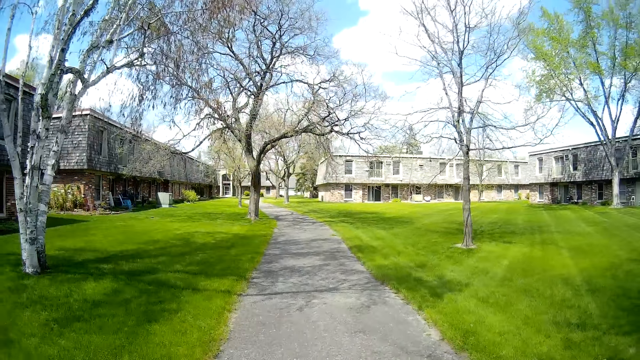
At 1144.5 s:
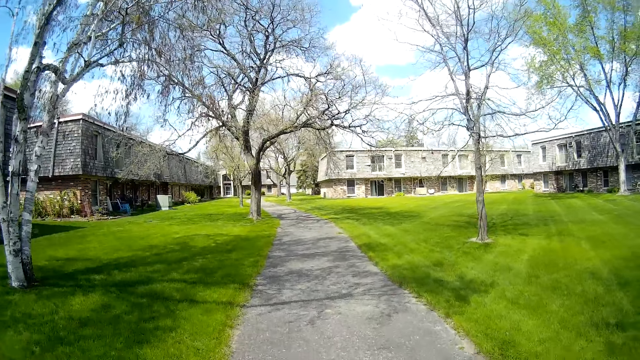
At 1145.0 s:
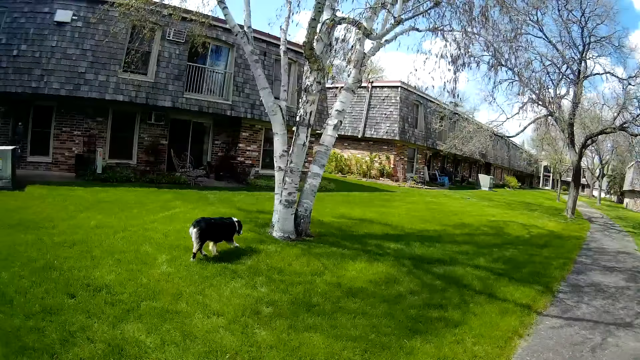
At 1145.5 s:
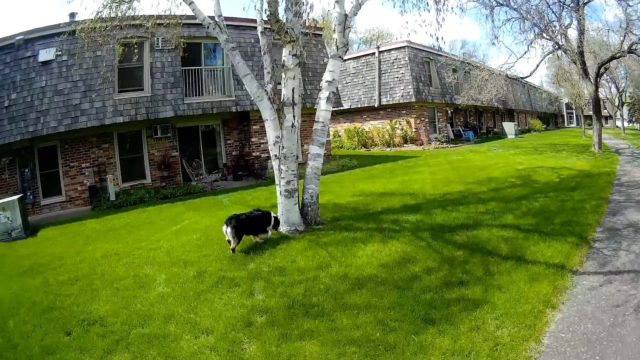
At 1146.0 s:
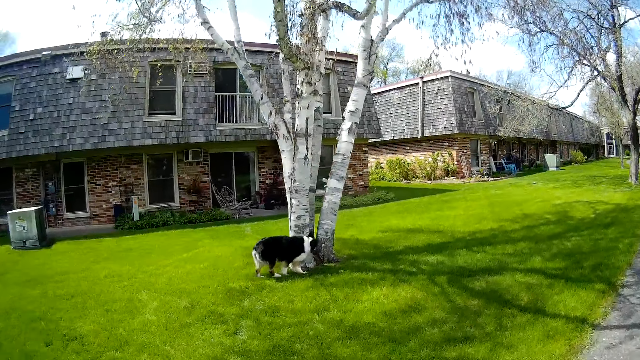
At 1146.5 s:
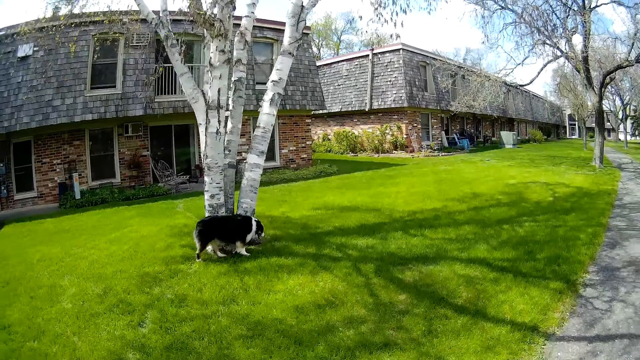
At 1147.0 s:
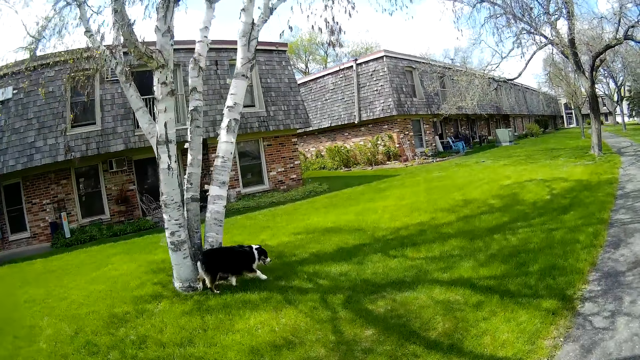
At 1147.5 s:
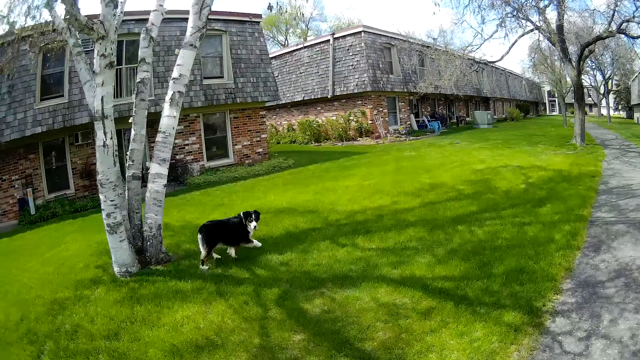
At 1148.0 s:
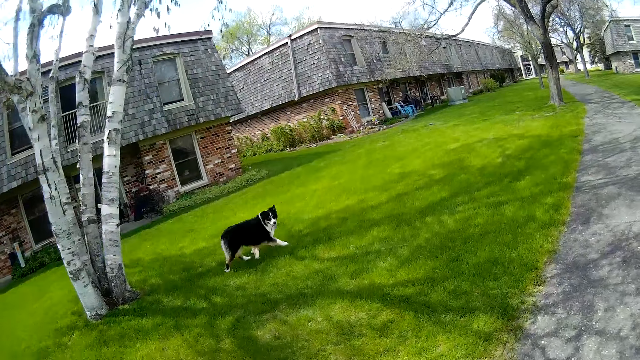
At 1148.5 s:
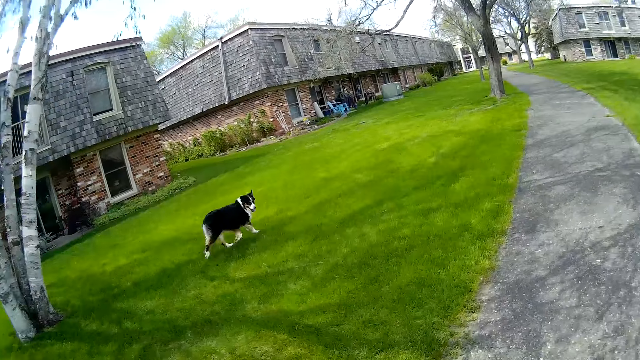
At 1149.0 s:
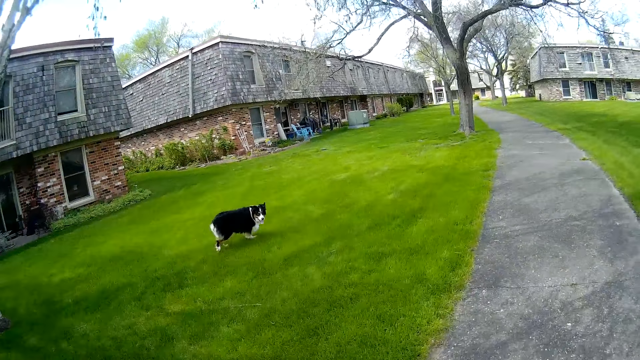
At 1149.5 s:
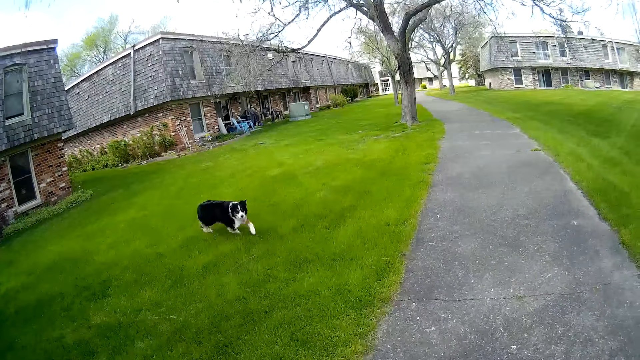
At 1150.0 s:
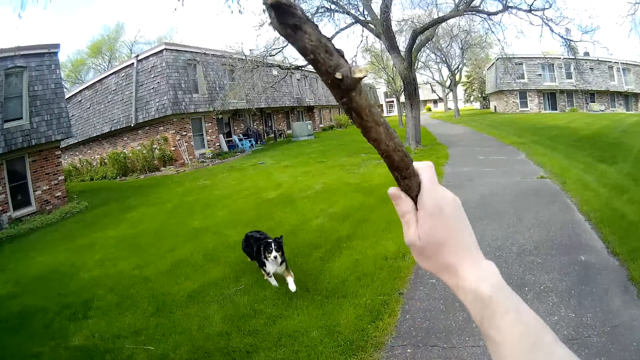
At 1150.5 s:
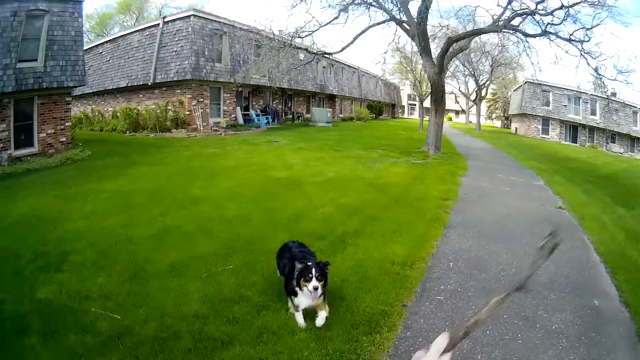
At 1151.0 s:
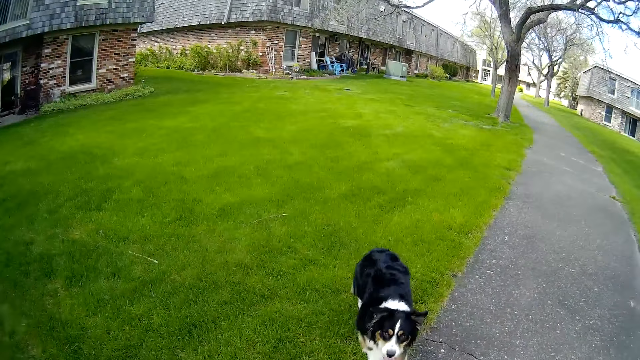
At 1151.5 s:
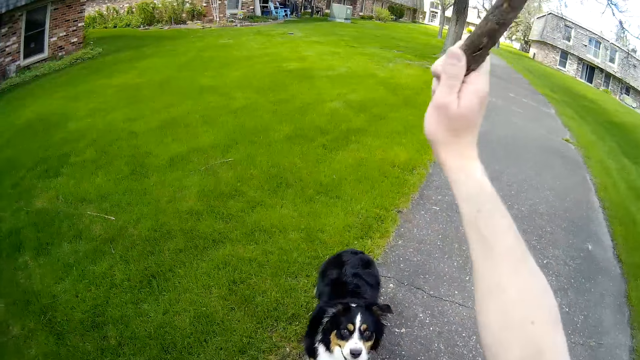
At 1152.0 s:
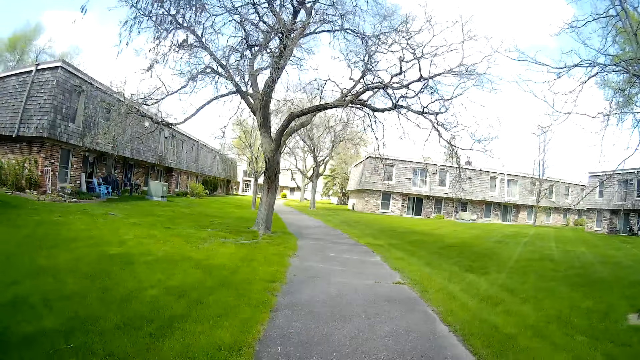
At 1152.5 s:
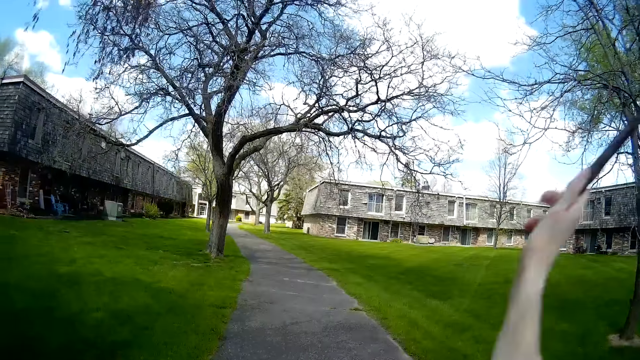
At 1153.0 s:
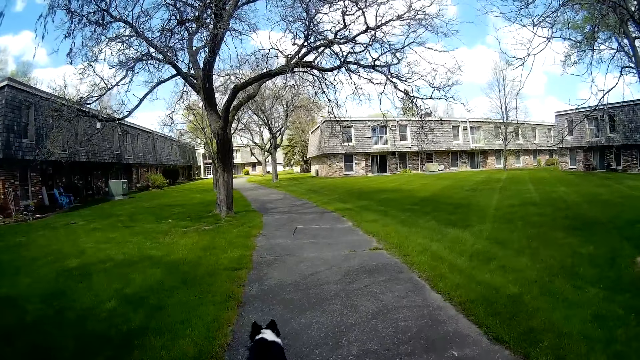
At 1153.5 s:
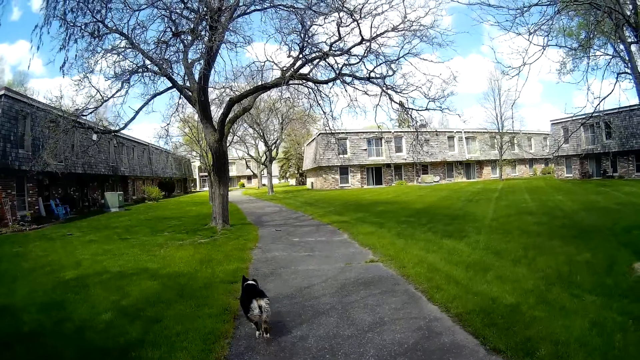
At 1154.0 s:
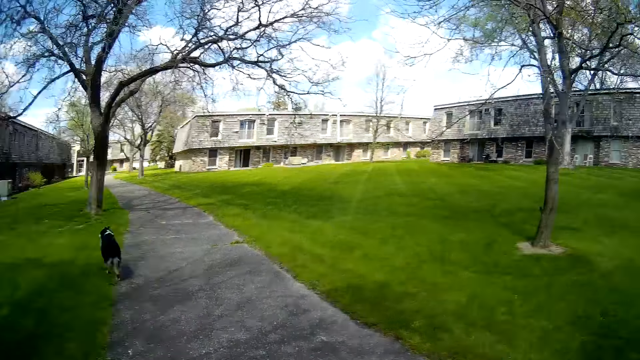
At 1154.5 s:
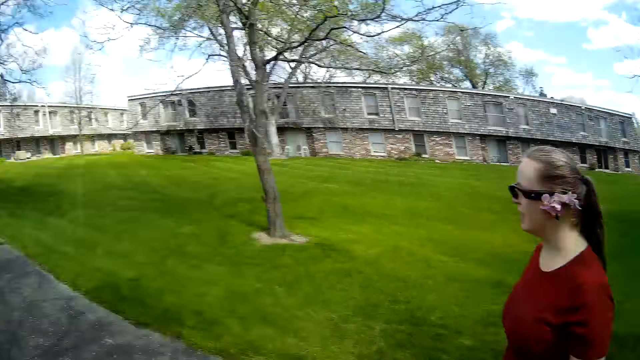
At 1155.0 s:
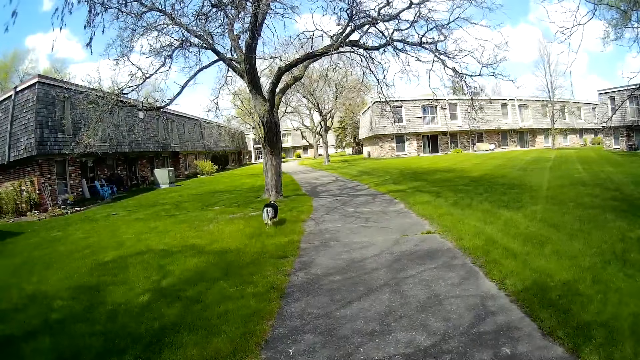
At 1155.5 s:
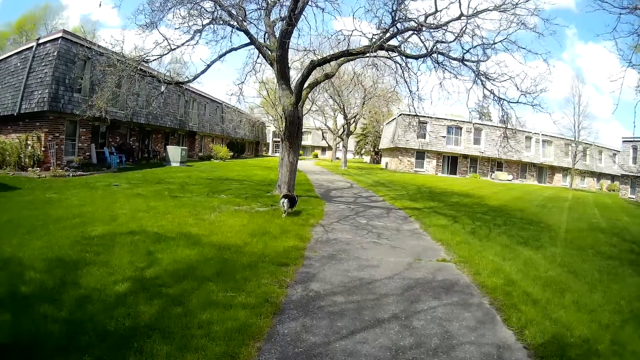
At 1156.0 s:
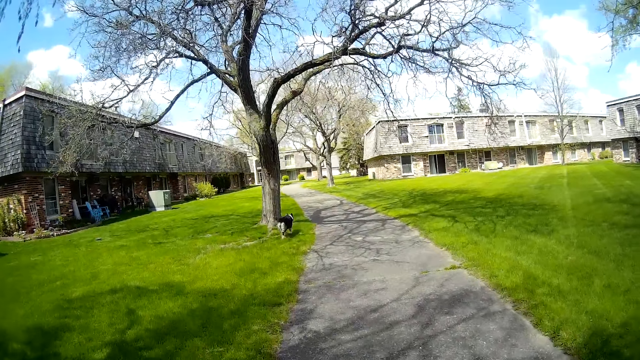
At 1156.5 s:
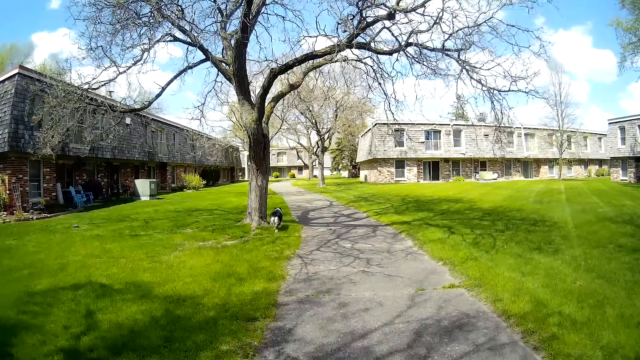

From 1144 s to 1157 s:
The dog walks towards a tree. The dog walks towards the camera wearer. The camera wearer lifts his right hand upwards with a stick. He drops his hand down and drops the stick. He lifts his right hand upwards with the stick. He throws the stick with his right hand. The dog runs towards the stick on a path. A woman interacts with the camera wearer.

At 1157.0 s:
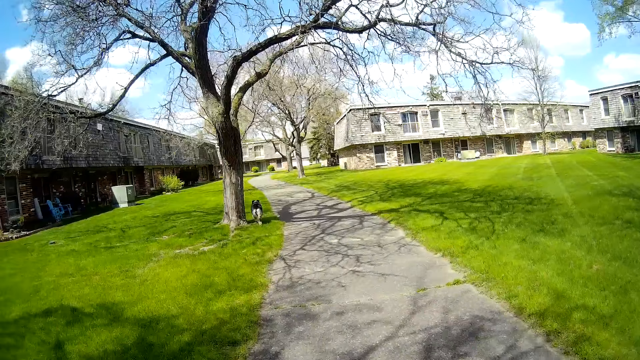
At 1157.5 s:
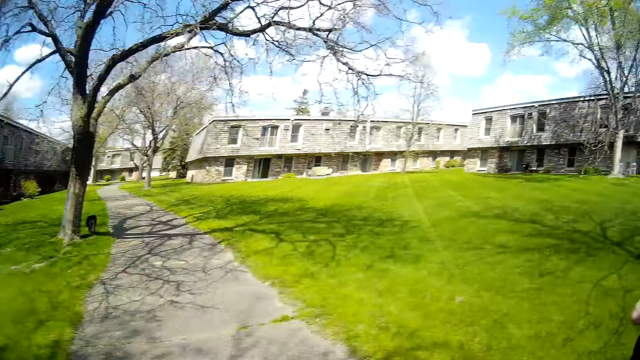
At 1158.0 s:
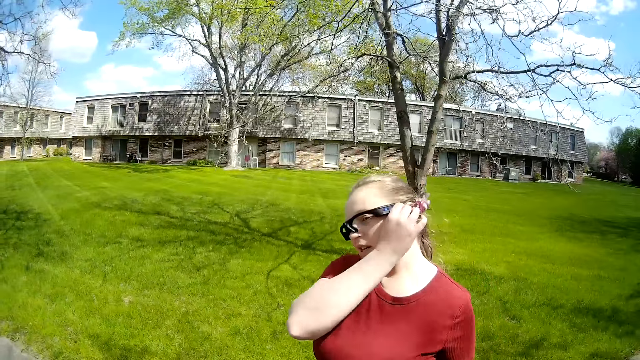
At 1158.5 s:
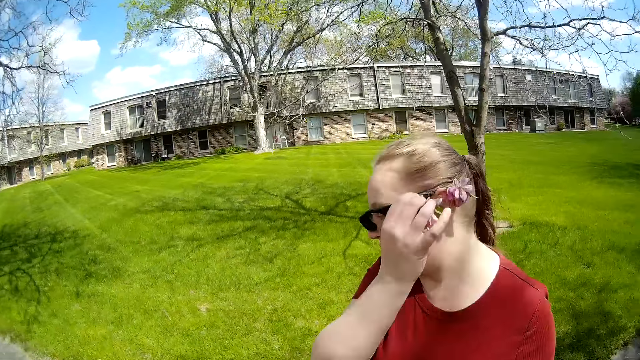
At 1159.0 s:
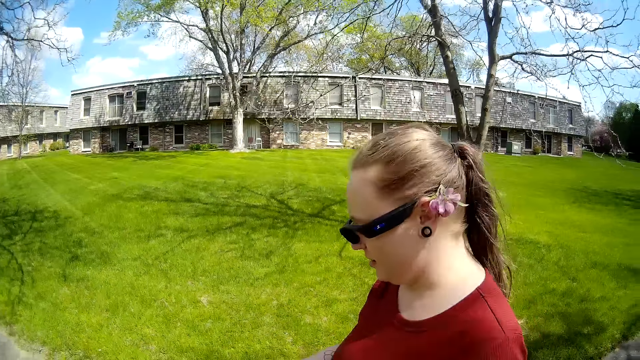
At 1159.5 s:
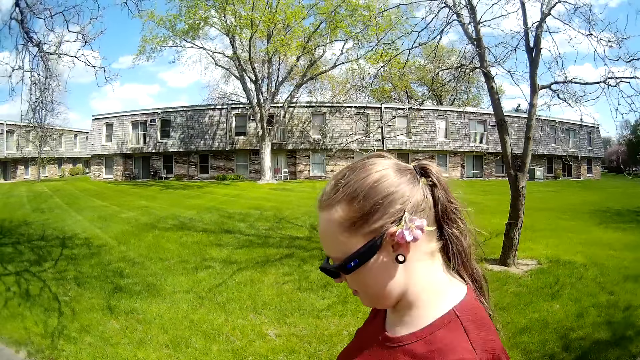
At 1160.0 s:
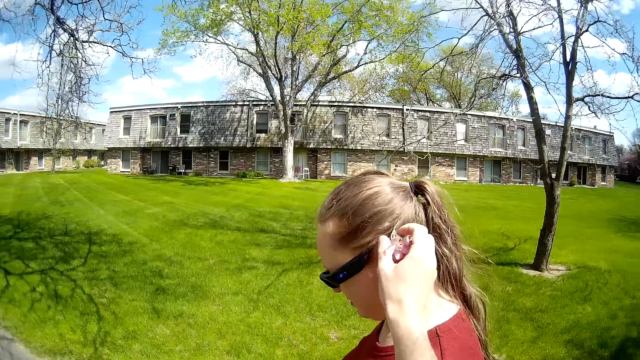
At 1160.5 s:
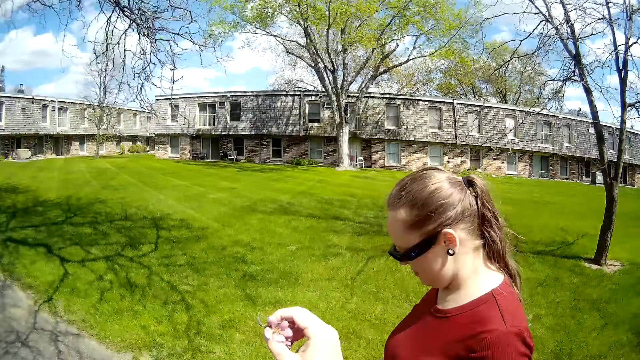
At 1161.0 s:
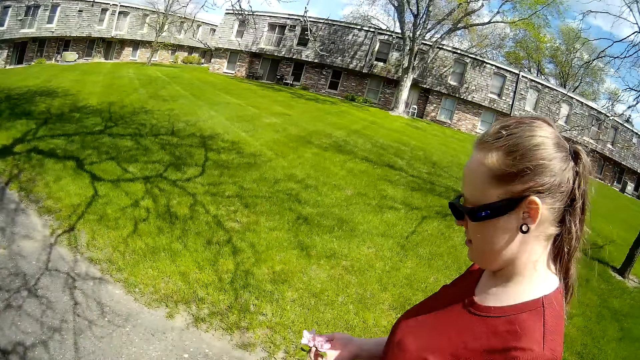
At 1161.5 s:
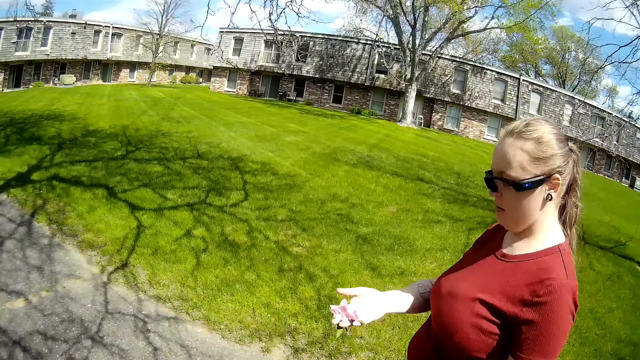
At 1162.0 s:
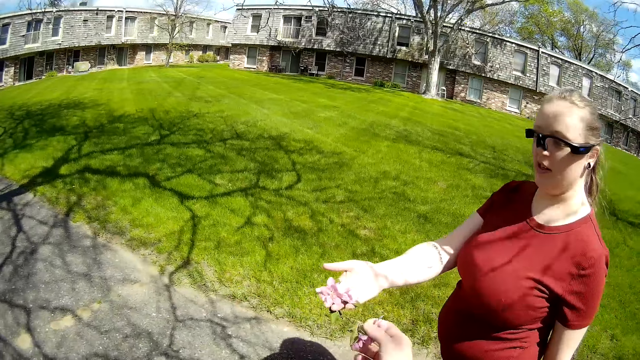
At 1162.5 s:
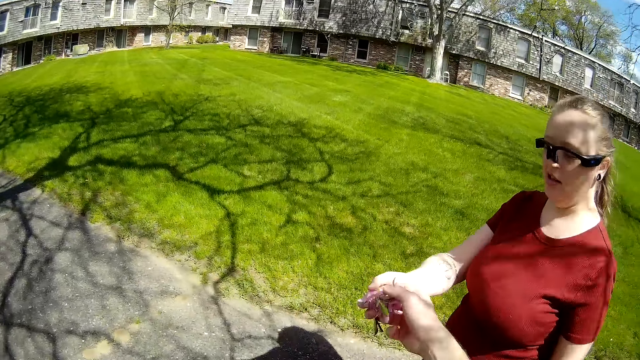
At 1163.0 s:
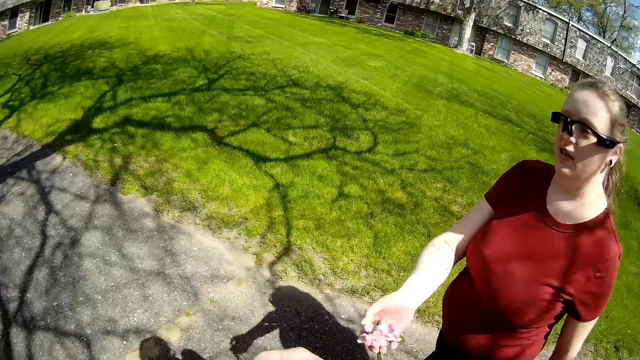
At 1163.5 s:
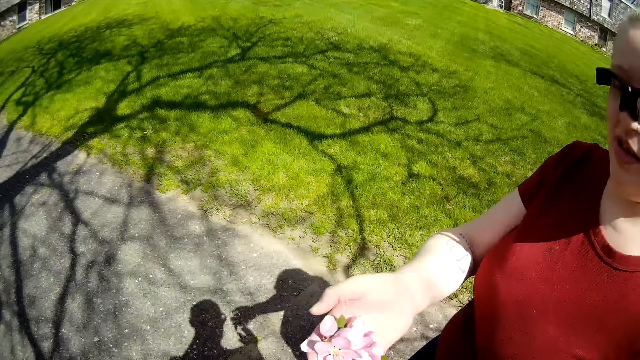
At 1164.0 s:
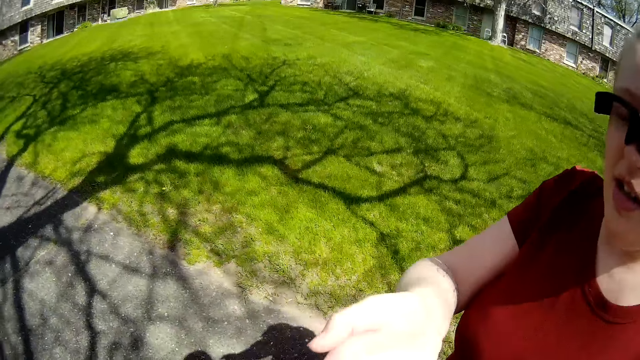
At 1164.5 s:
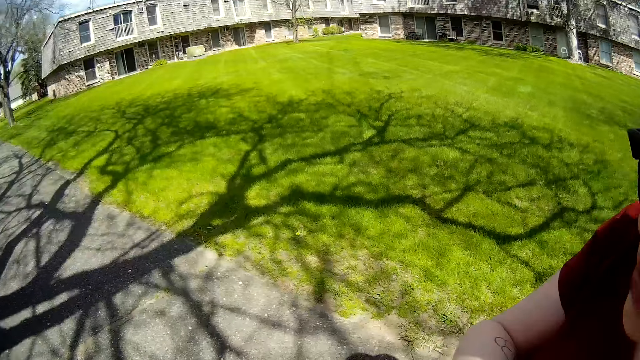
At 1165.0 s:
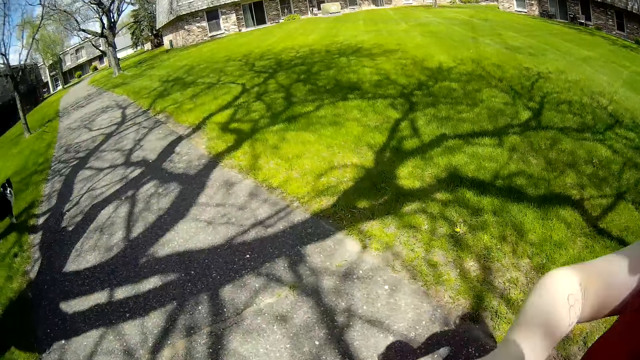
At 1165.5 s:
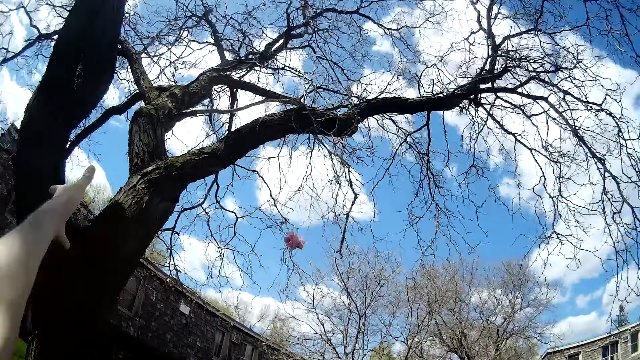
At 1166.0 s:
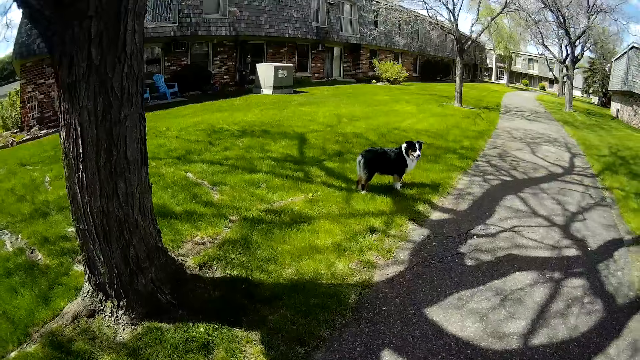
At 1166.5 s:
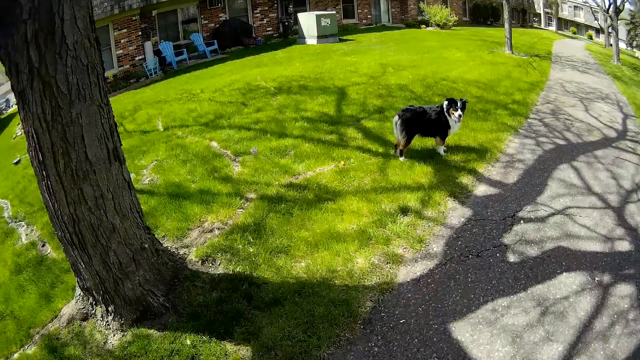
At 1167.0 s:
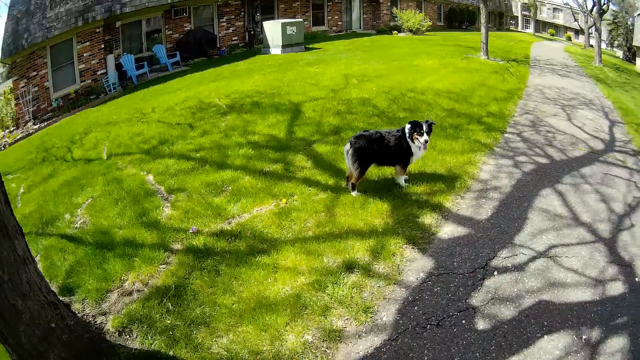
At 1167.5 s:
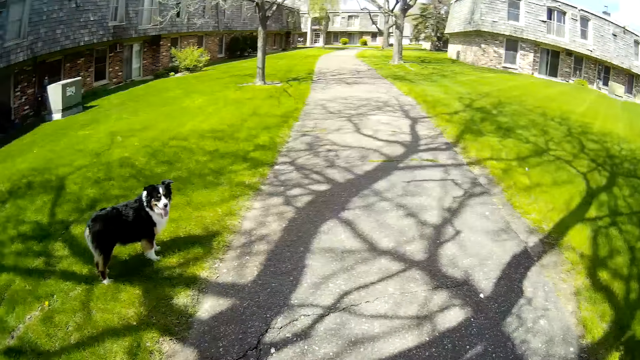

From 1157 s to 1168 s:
The woman puts her right hand on her left ear. The camera wearer removes a flower from the woman's ear with his right hand. He holds the flower in the woman's ear. The woman stretches her right hand forward towards the camera wearer. The camera wearer stretches his hand towards the woman and pulls back his hand. The woman brings her hand close to the camera wearer. The camera wearer collects flowers from the woman's right hand. The woman throws the flowers away with her right hand. The camera wearer throws the flowers away with his left hand.
